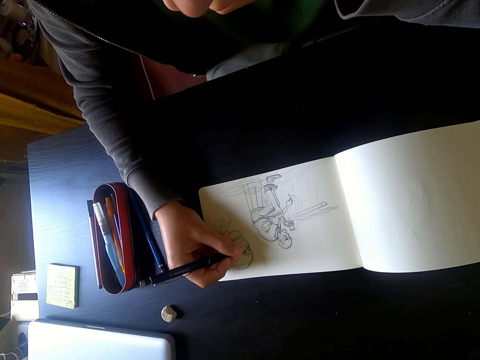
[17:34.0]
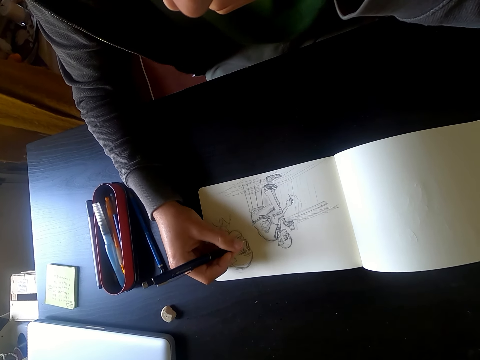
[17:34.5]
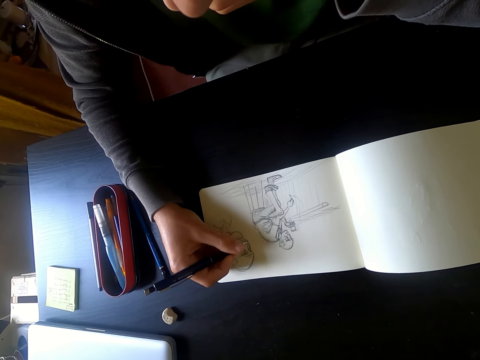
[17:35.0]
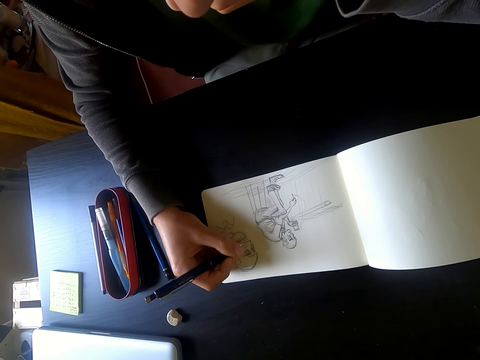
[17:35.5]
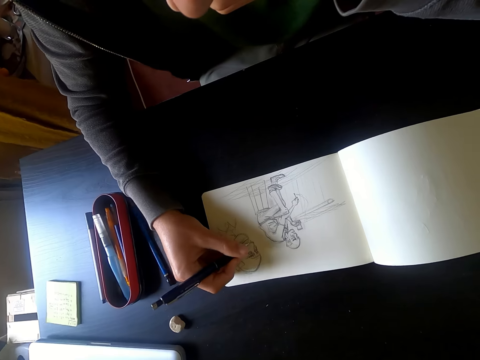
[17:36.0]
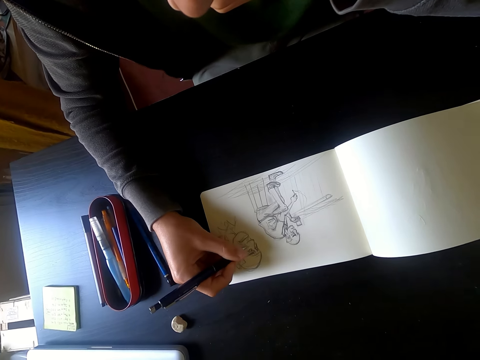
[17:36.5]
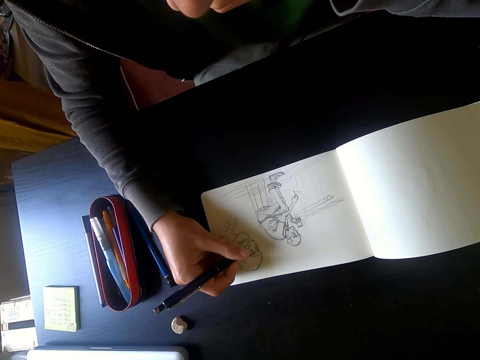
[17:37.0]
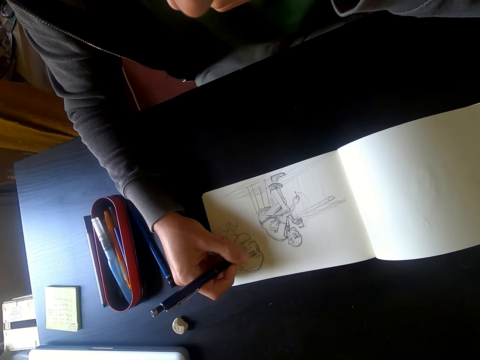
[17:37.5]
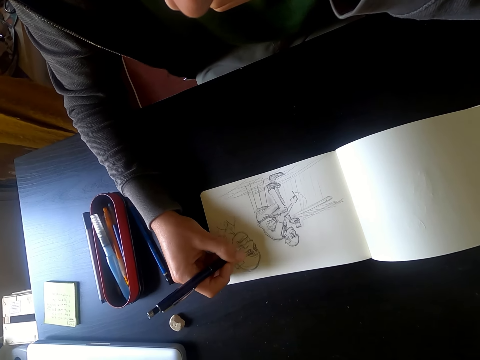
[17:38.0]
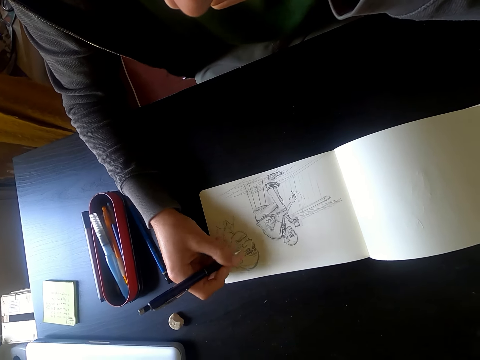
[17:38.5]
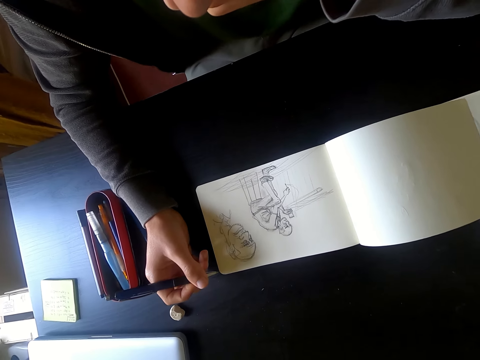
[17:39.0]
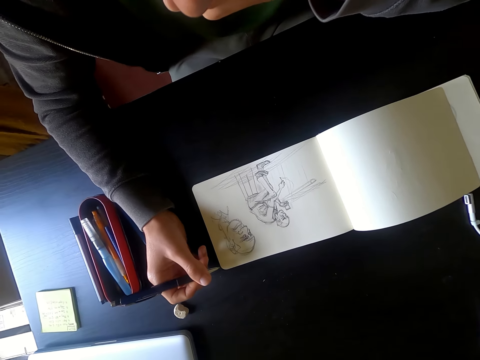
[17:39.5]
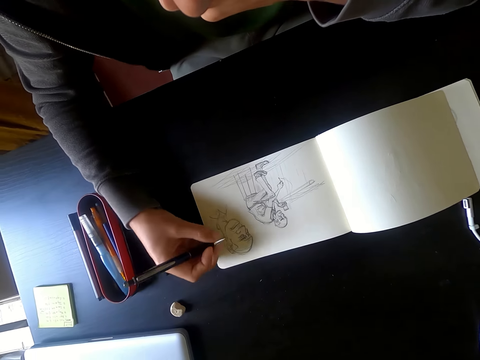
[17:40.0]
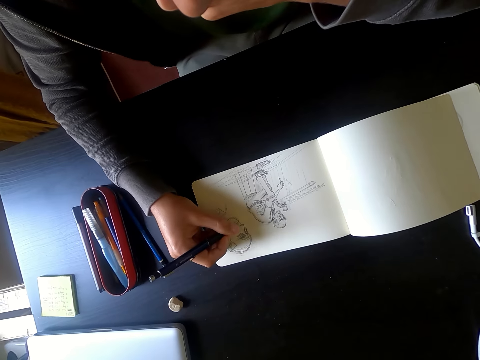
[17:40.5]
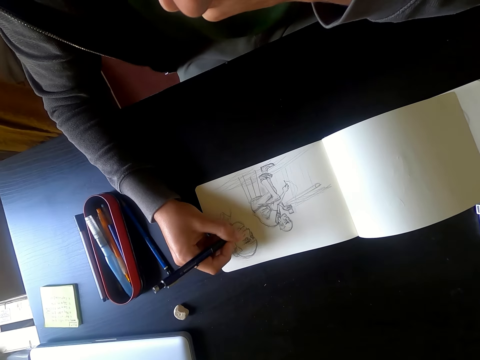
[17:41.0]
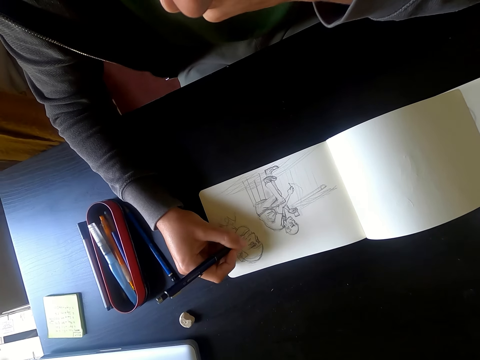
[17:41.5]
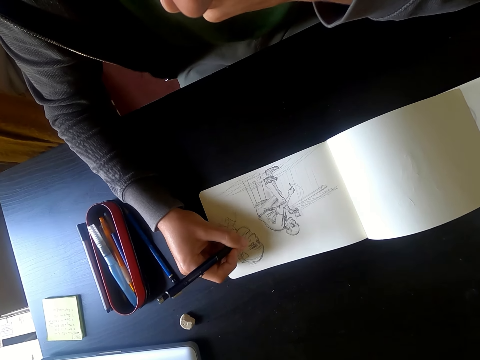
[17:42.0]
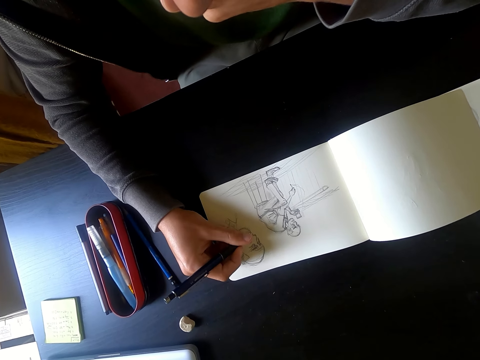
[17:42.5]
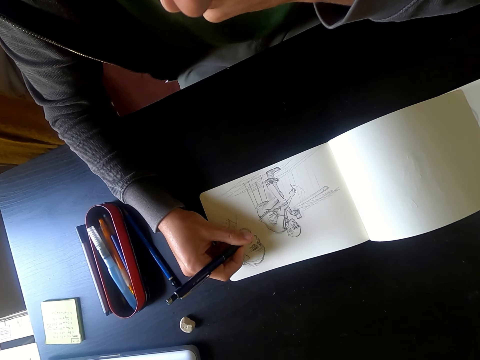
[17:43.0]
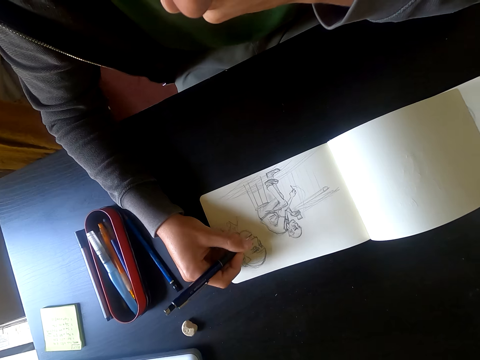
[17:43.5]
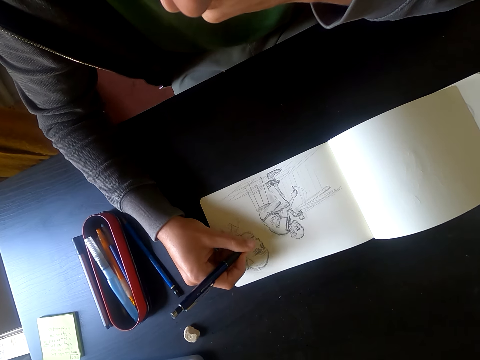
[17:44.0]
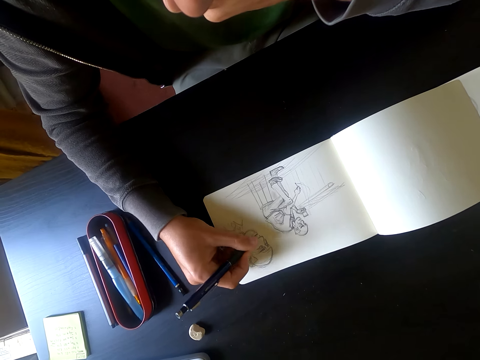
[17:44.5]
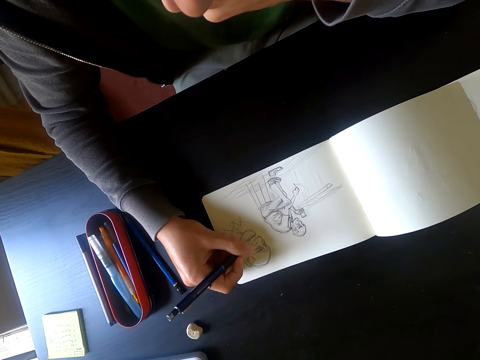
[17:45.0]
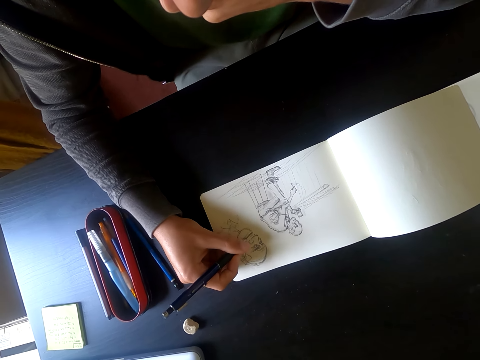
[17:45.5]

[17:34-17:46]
The camera wearer stops drawing. He holds a pen with his right hand. He draws a picture on the piece of paper with the pen.

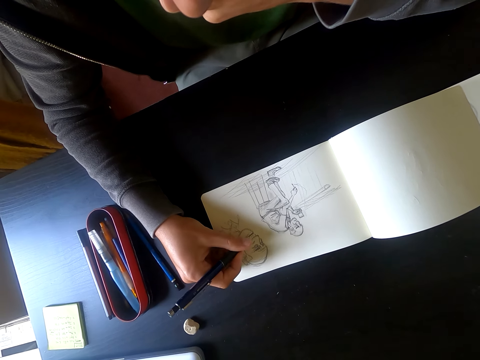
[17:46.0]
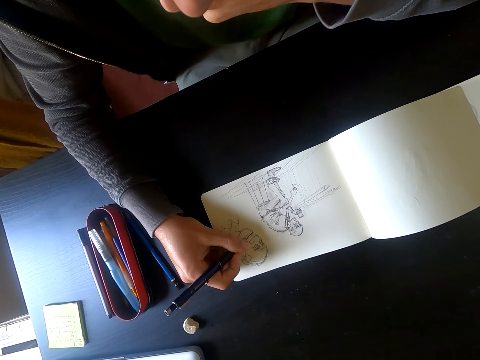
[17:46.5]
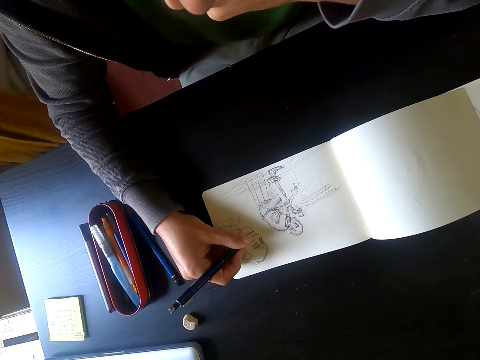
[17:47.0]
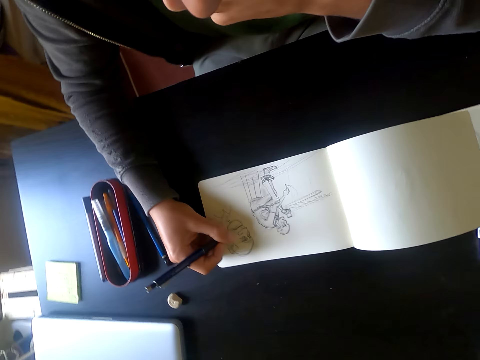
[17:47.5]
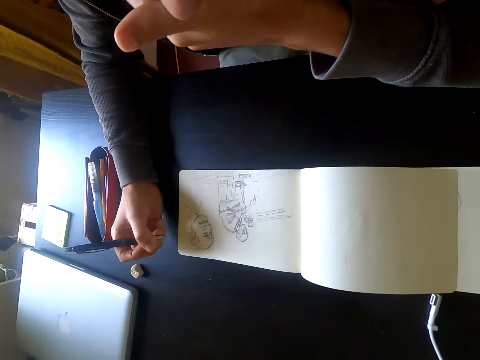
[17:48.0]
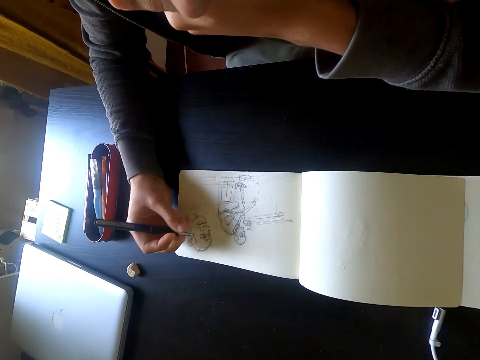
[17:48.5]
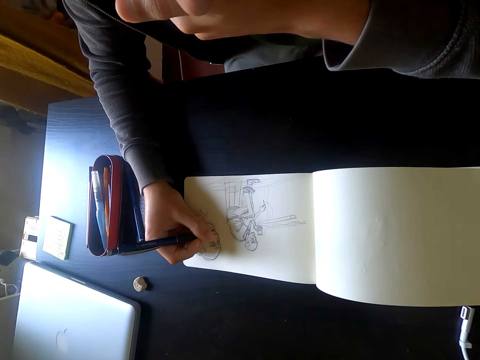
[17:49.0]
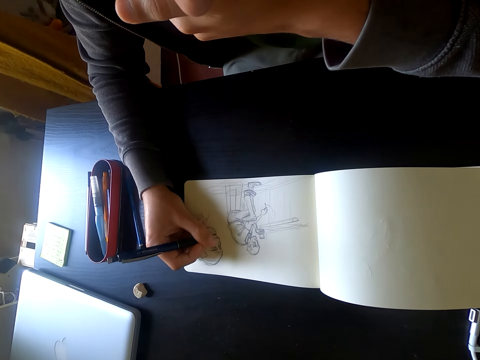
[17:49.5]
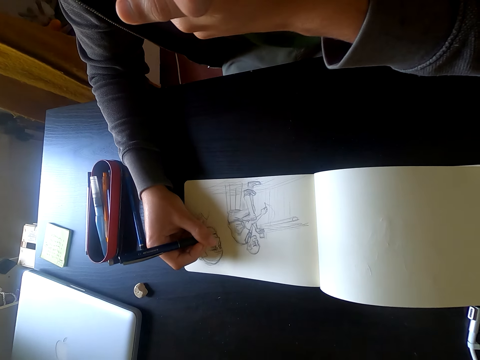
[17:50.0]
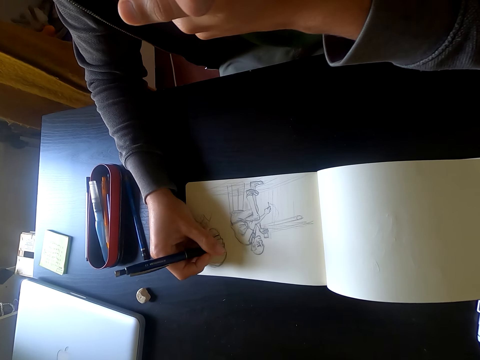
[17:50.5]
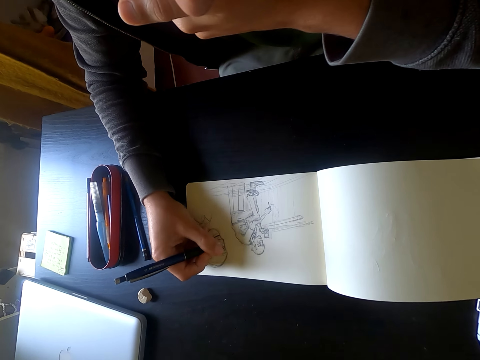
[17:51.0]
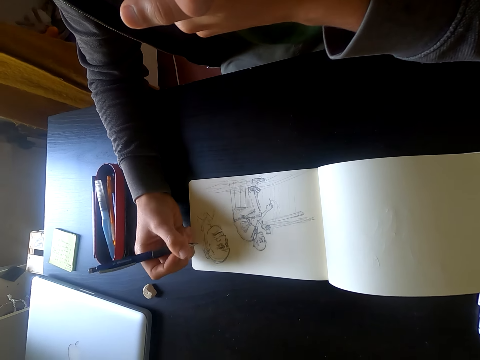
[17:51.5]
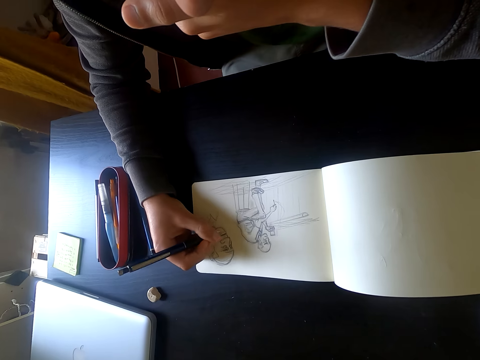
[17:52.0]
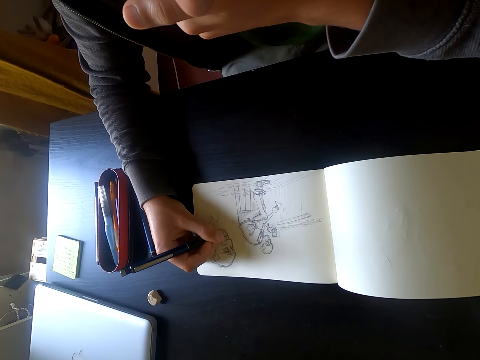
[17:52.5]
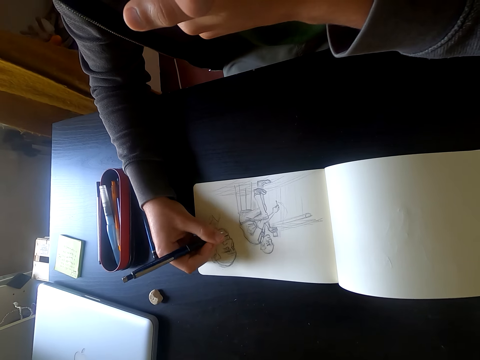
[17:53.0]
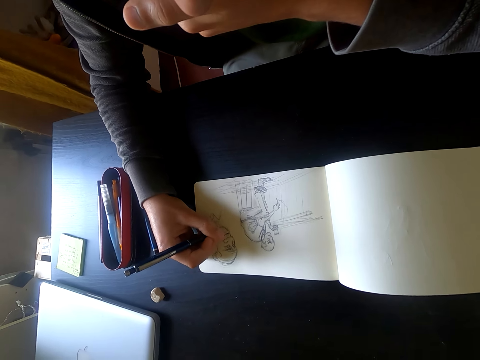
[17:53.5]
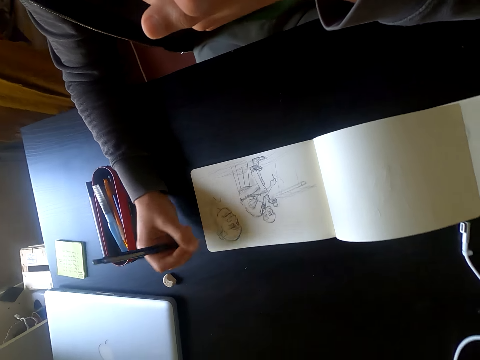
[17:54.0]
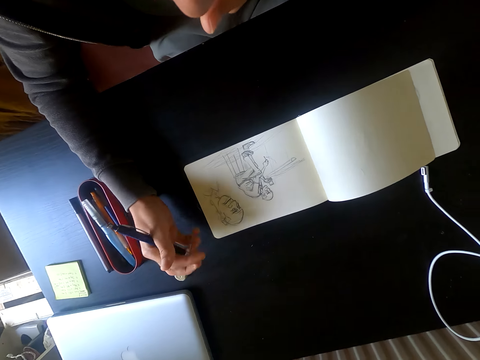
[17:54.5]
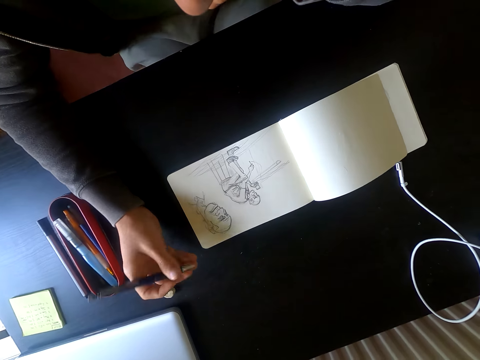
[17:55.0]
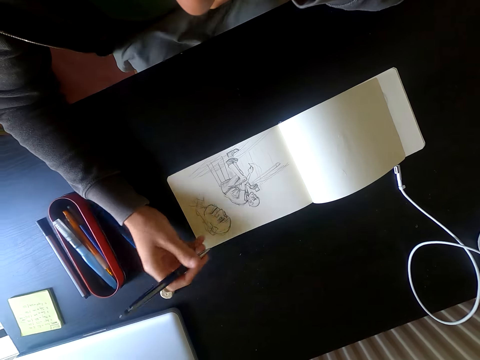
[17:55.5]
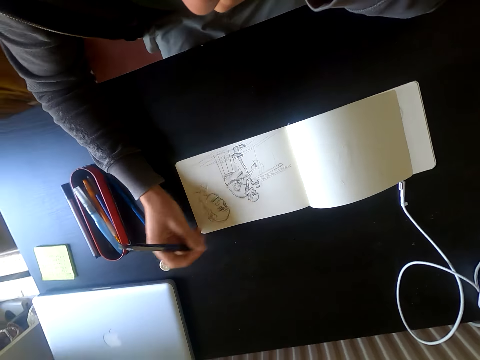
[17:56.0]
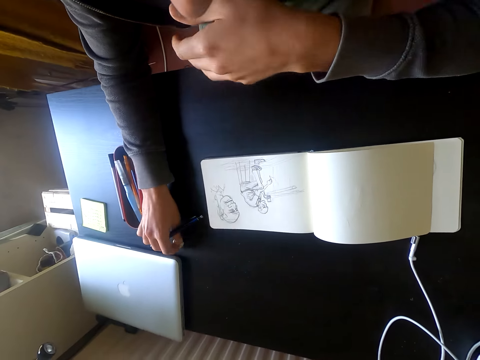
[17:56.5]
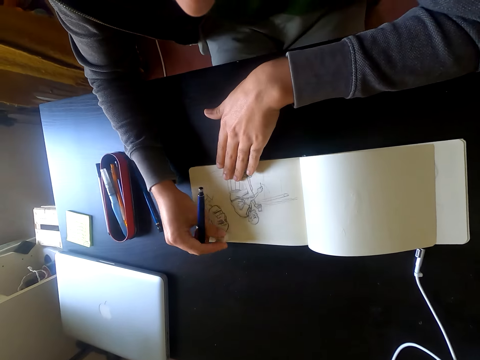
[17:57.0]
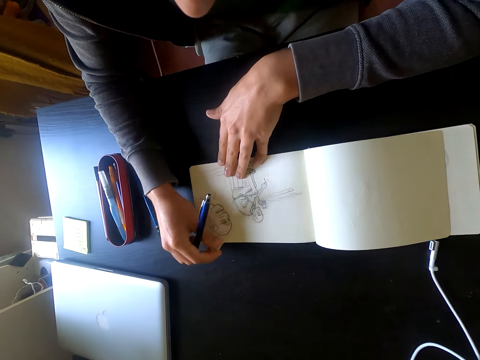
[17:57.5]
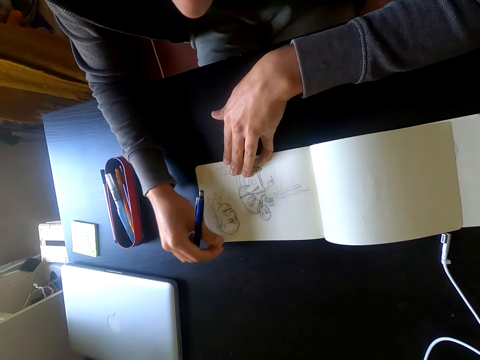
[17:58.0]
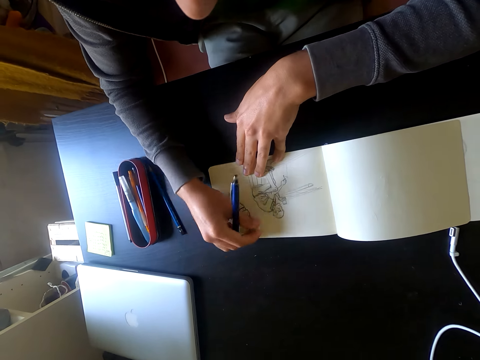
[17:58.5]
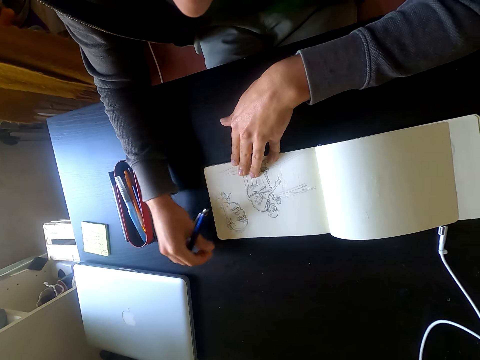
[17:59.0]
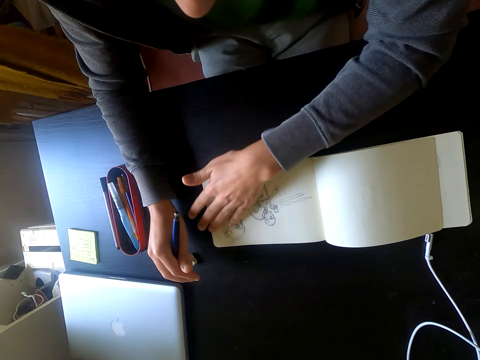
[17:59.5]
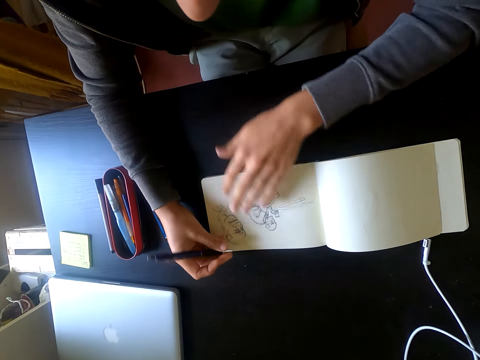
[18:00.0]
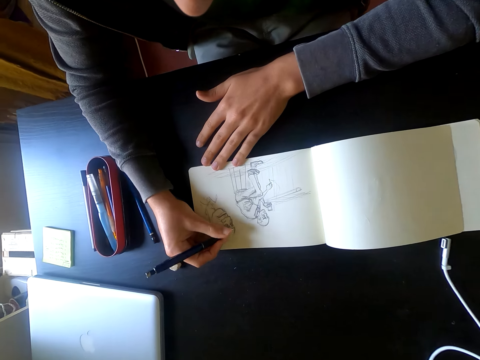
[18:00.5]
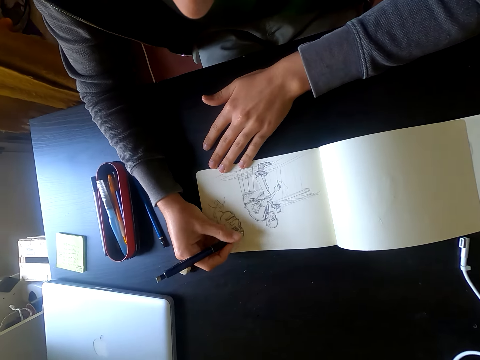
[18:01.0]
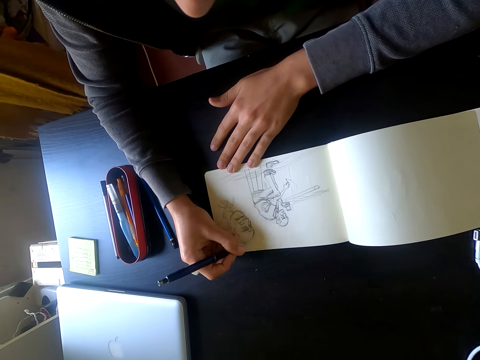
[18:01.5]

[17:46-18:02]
The camera wearer holds a pen with his right hand. He draws a picture on the piece of paper with the pen. He holds the pen with his right hand again. He draws a picture on the piece of paper with the pen again. He picks up a rubber on the table. He erases the drawing picture with the rubber. He puts the rubber on the table. He draws a picture on the piece of paper with the pen.
